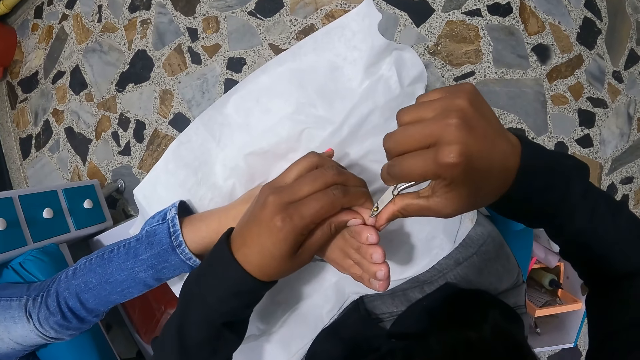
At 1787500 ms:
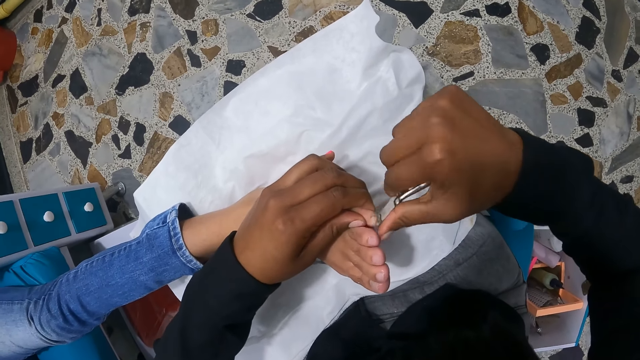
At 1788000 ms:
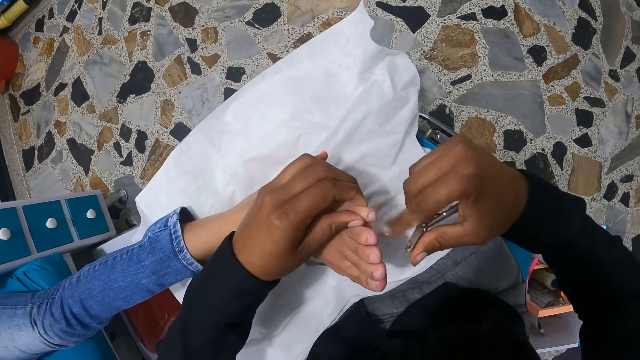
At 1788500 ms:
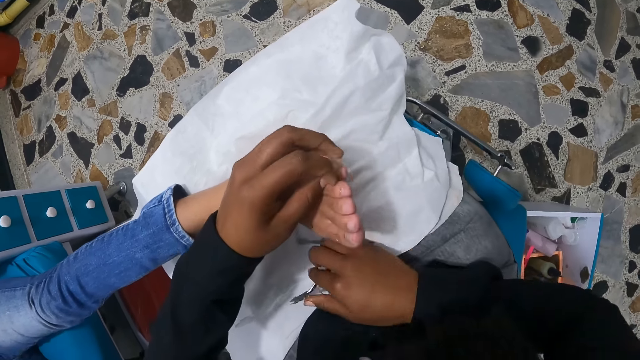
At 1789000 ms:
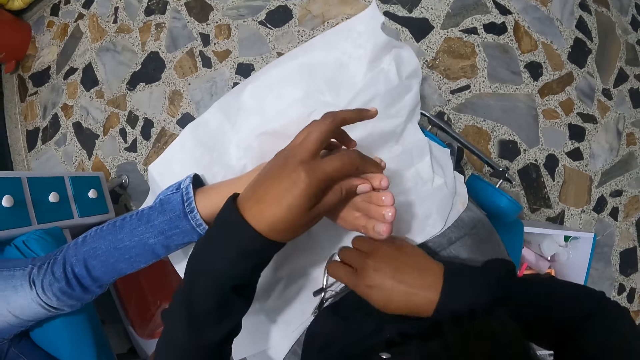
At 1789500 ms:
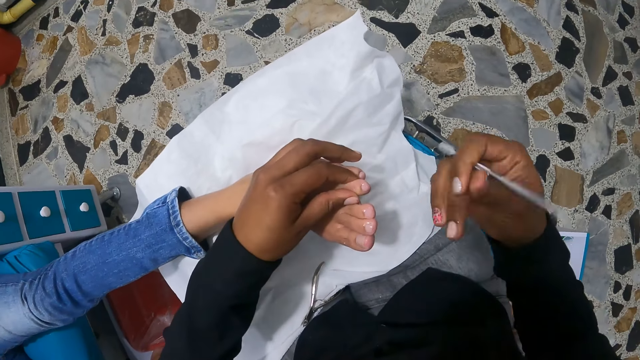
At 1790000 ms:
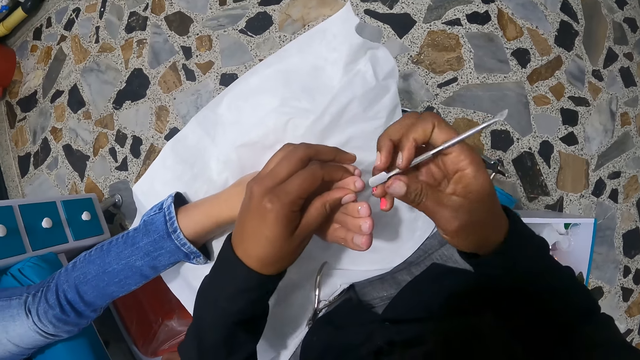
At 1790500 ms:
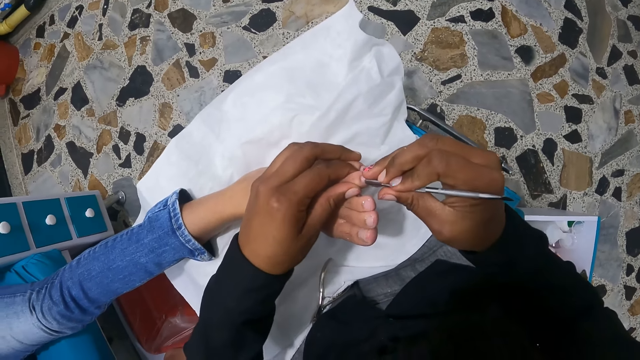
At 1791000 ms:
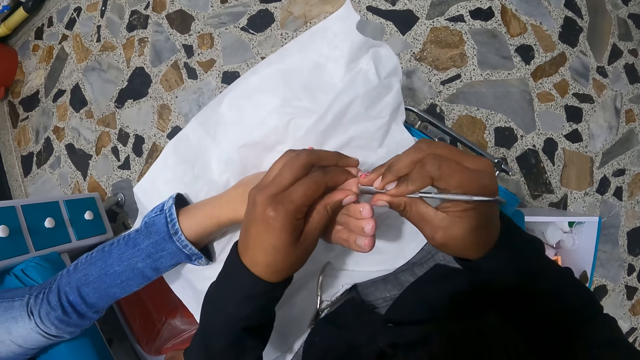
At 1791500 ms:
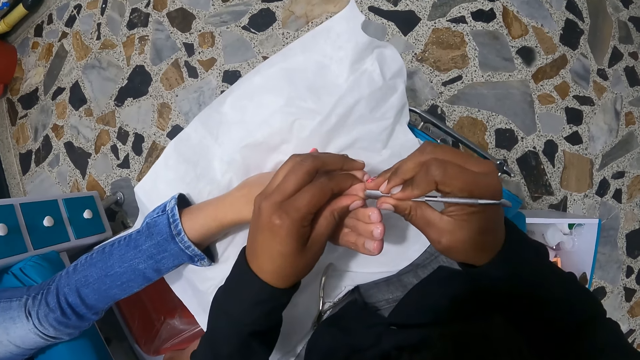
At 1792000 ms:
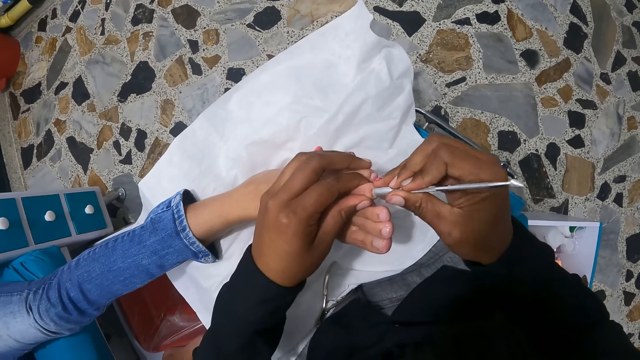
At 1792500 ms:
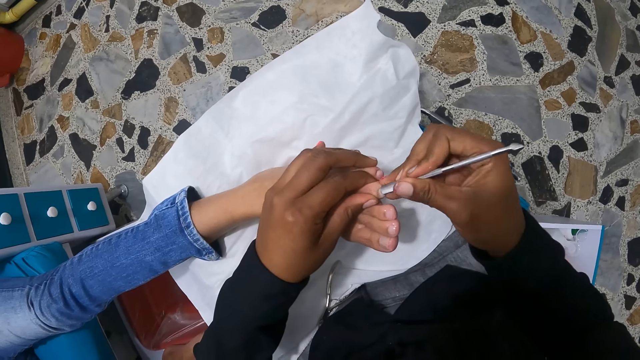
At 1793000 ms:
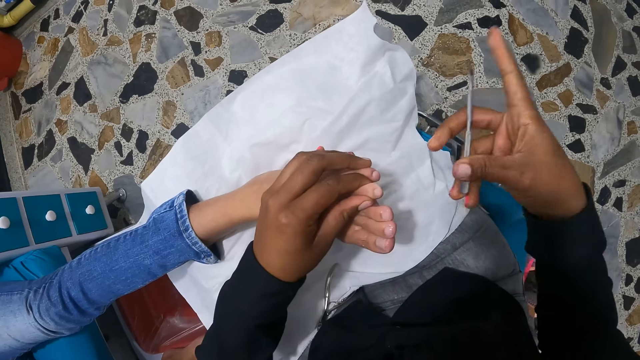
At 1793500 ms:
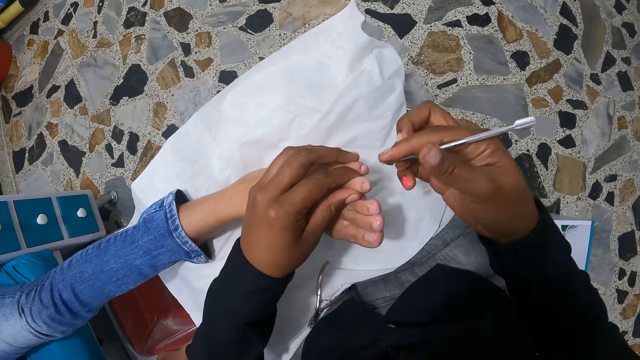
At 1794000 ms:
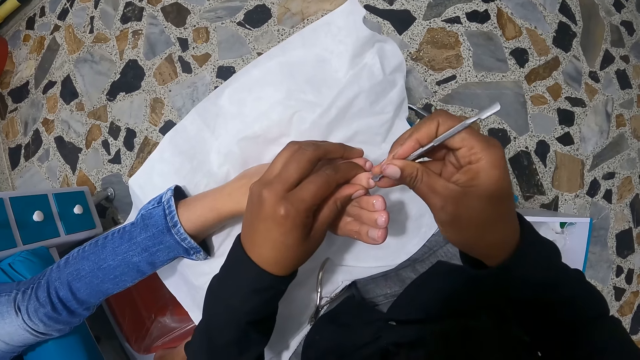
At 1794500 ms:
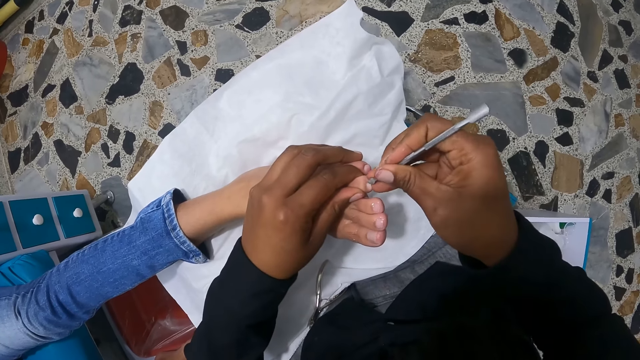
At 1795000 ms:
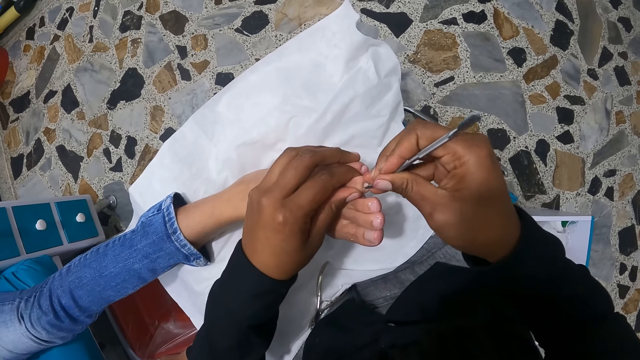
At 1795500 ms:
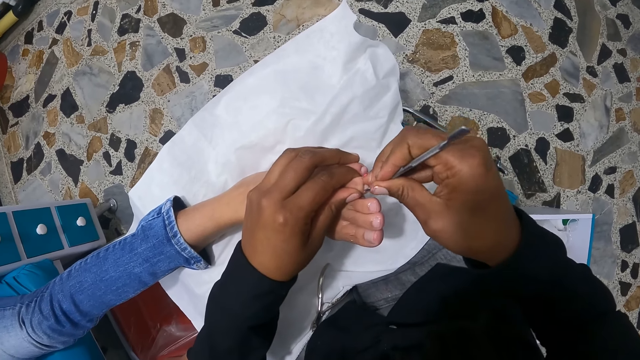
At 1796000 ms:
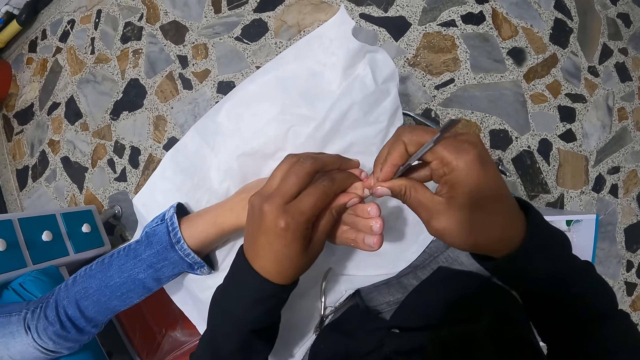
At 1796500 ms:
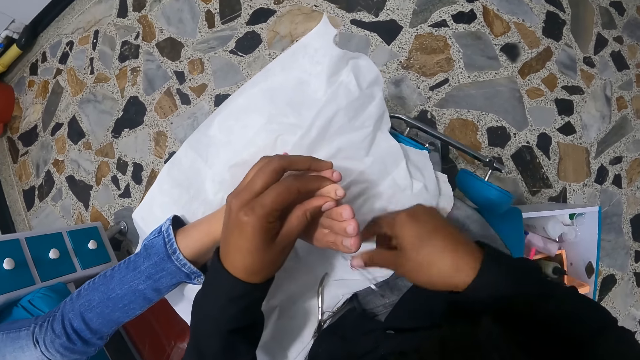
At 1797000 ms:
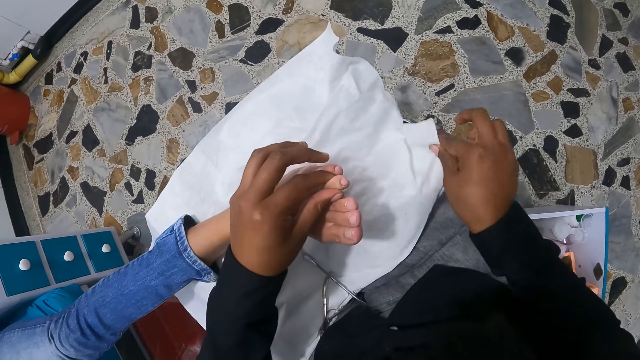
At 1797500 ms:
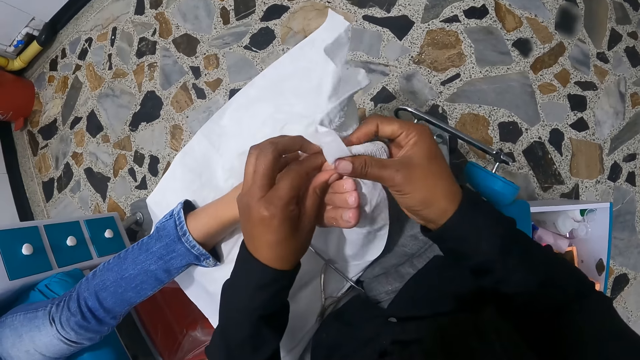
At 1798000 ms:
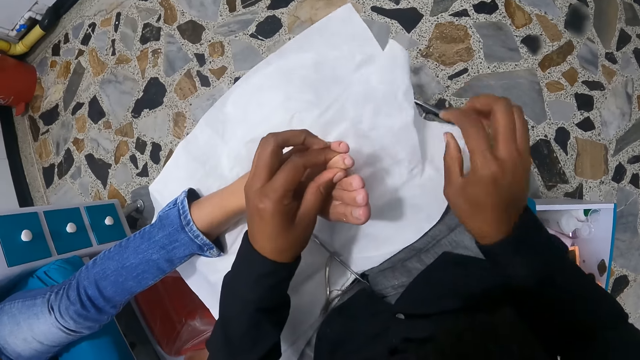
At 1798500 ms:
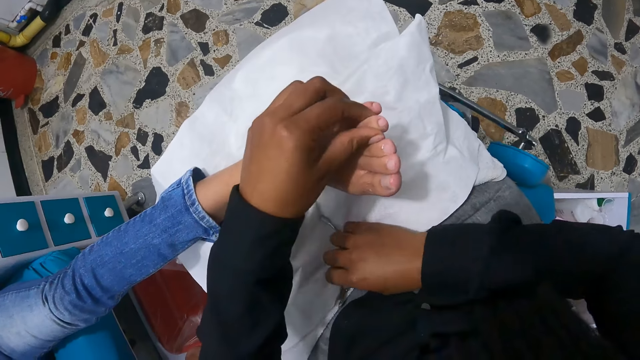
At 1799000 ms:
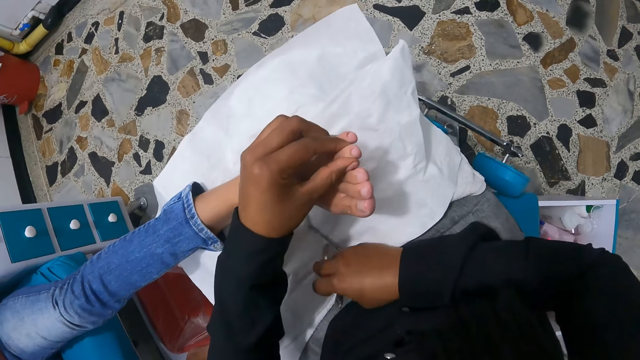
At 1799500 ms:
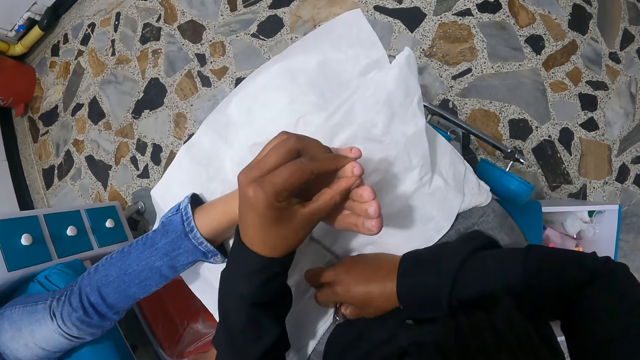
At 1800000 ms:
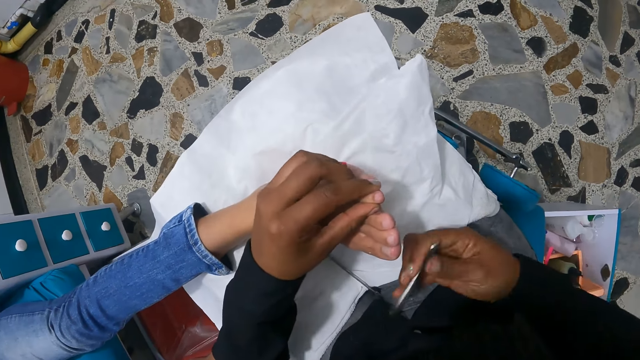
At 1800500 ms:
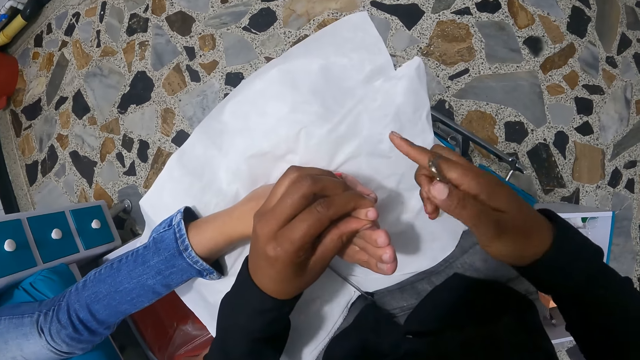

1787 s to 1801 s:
The camera wearer rubs the left little toe with her right index finger. She drops the nail nipper on her lap with her right hand, and picks up the cuticle pusher or cuticle nail pusher on her lap with her right hand. She holds the right fourth toe of a woman with her left hand. She files the left fourth toe of the woman with the cuticle pusher in her right hand. She turns the cuticle nail pusher. She scrubs the nail with the cuticle nail pusher. She cleans the cuticle pusher on the cloth on her lap with her right hand. She puts the cuticle nail pusher on her lap. She picks up the cloth on her lap with her right hand. She cleans the left fourth toe of the woman with the cloth in her hand. She drops the cloth on her lap with her right hand. She picks up the nail nipper on her lap with her right hand.

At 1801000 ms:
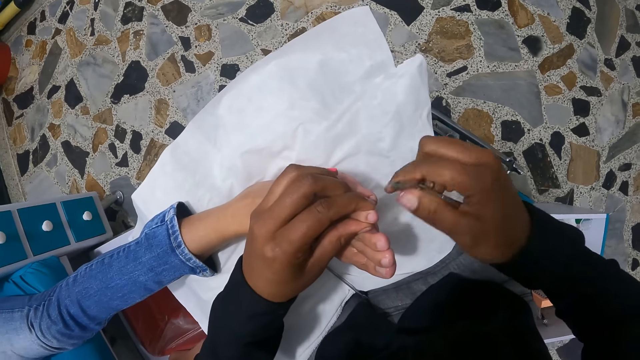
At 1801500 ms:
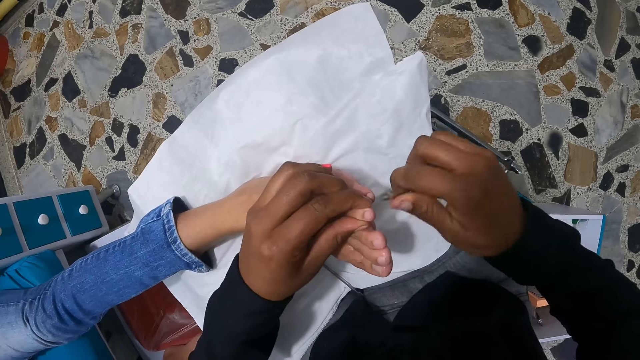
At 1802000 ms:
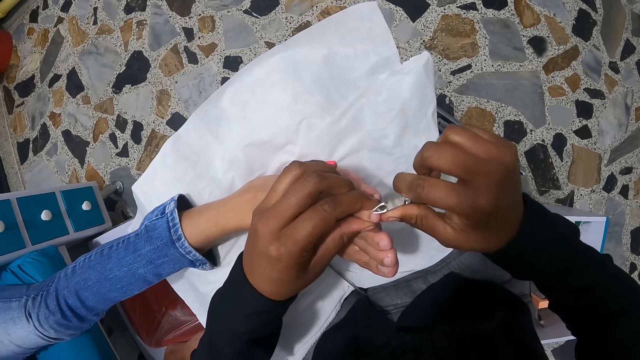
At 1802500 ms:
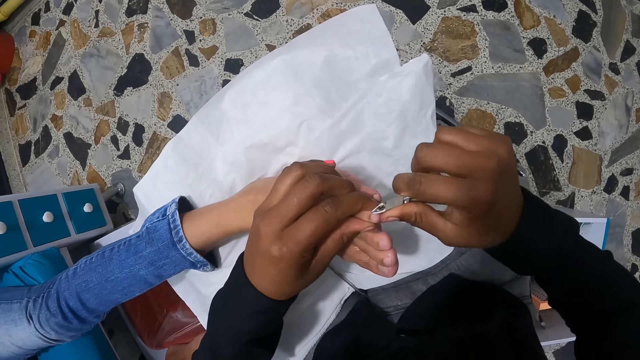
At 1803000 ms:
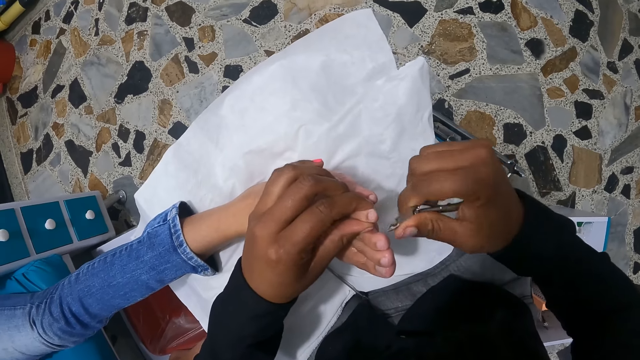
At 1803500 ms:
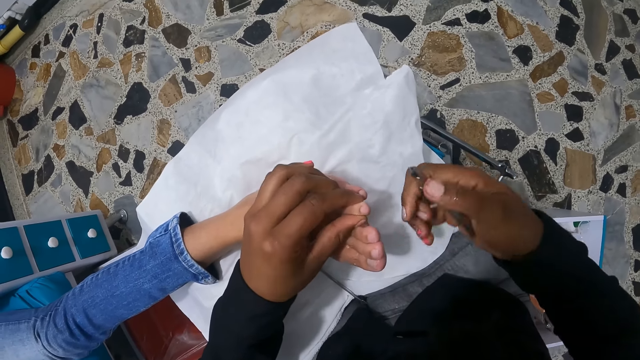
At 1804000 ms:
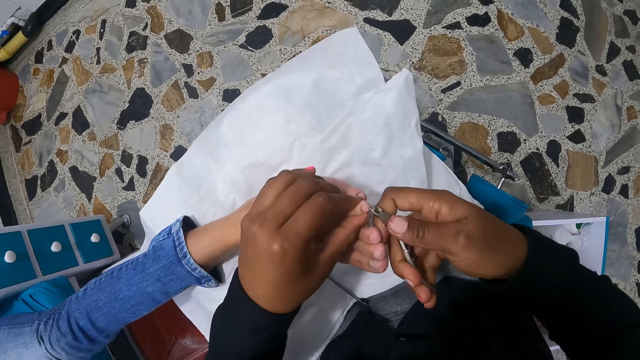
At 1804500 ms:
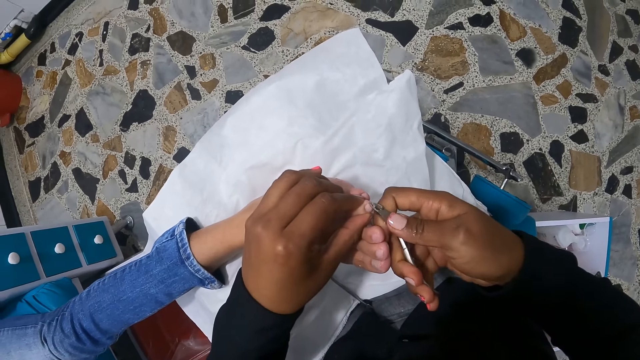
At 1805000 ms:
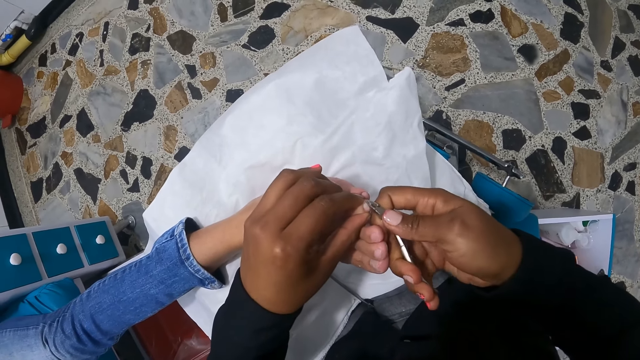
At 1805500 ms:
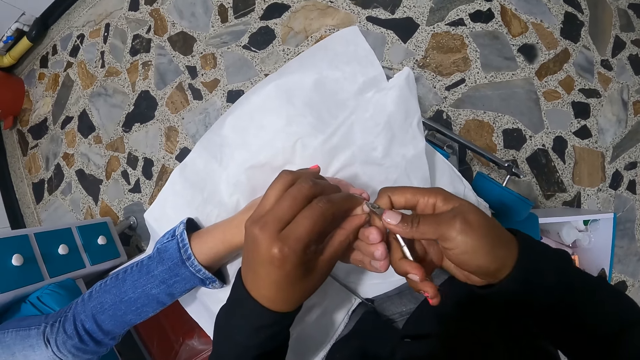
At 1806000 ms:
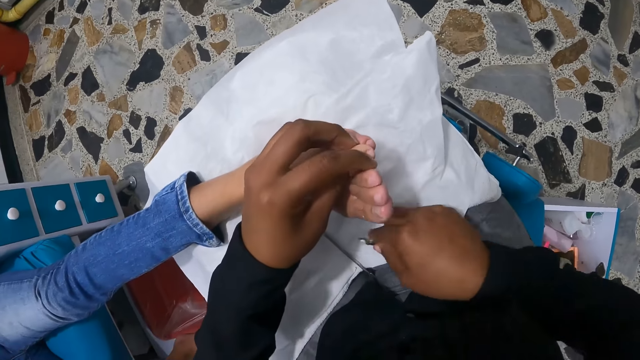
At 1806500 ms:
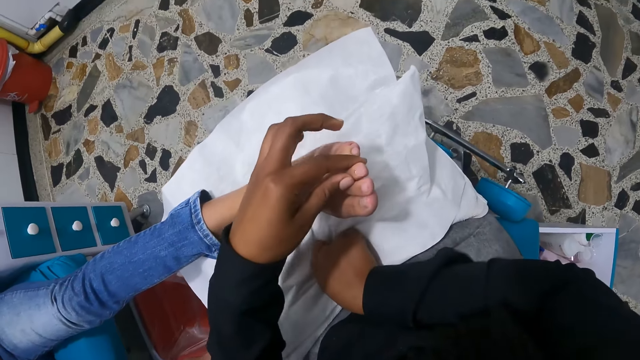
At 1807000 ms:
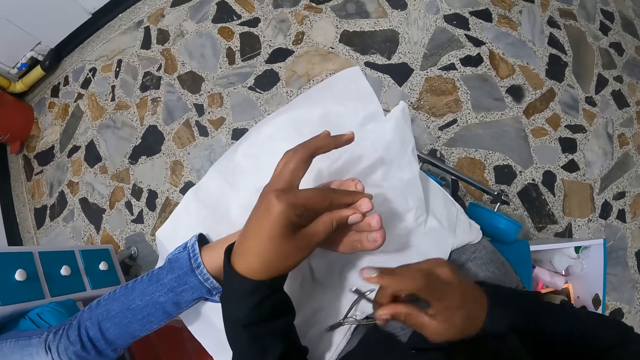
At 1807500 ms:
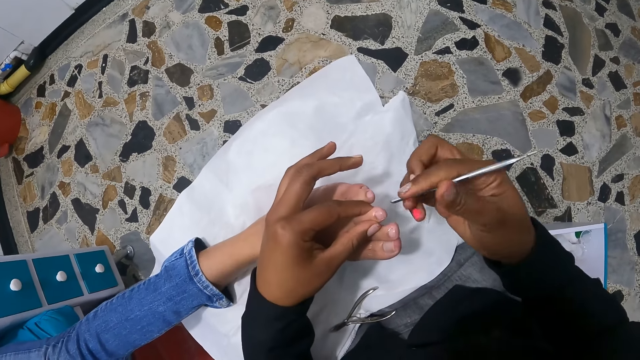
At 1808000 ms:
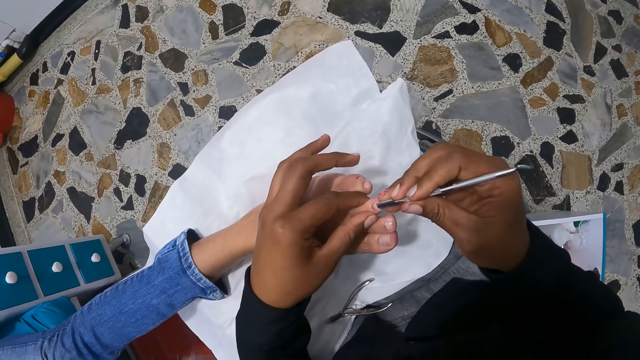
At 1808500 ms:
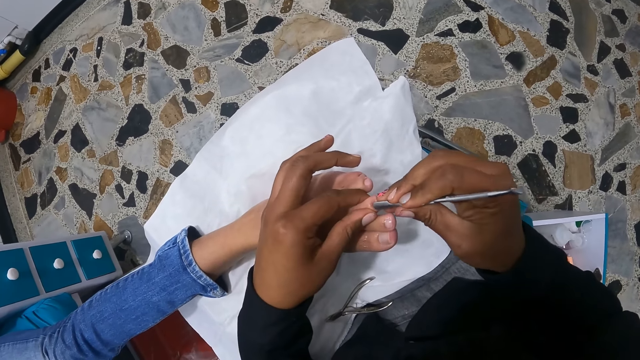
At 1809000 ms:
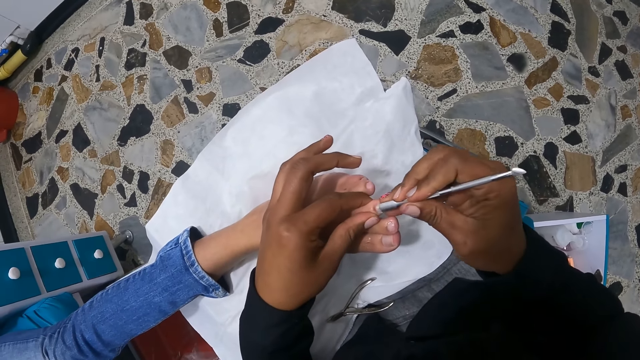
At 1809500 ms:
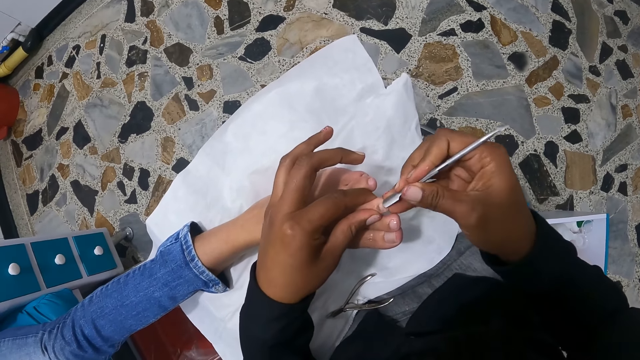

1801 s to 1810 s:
The camera wearer trims the left little toe nail of a woman with nail nippers in her right hand. She rubs the left little toe with her right index finger. She trims the left little toe nail of the woman with the nail nippers in her right hand. She holds the left middle toe of the woman in her left hand. She drops the nail nipper on her lap with her right hand. She picks up the cuticle pusher on her lap with her right hand. She files the left middle toe of the woman with the cuticle pusher in her right hand.
